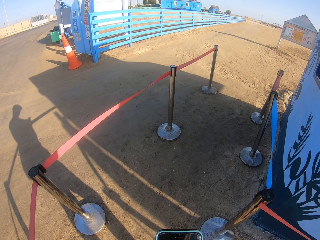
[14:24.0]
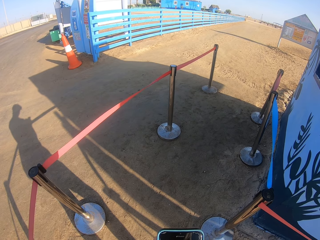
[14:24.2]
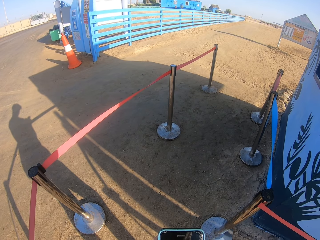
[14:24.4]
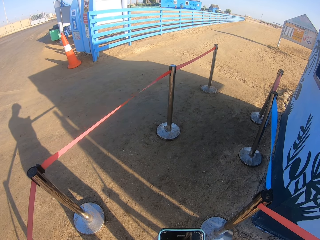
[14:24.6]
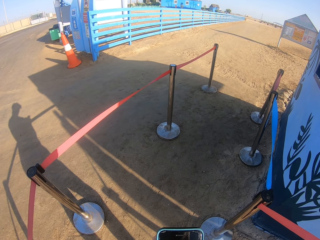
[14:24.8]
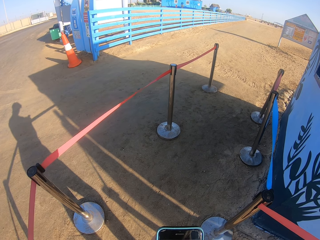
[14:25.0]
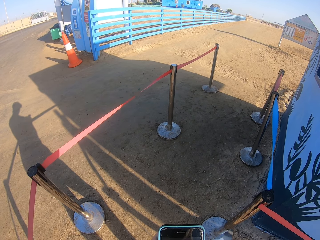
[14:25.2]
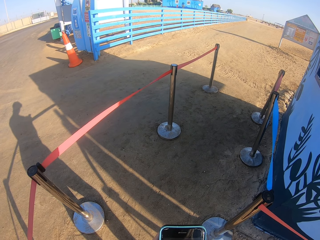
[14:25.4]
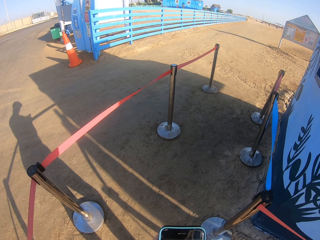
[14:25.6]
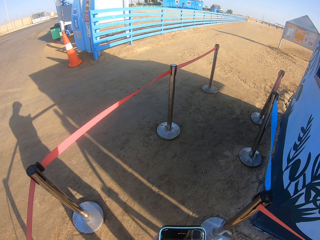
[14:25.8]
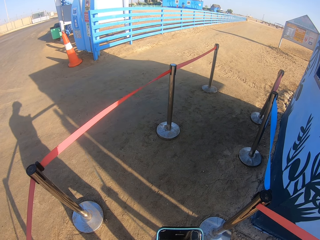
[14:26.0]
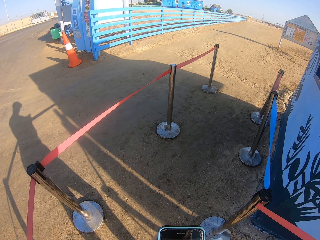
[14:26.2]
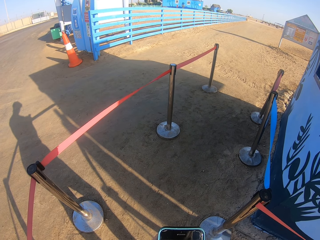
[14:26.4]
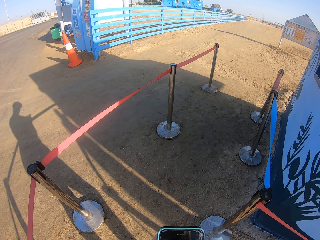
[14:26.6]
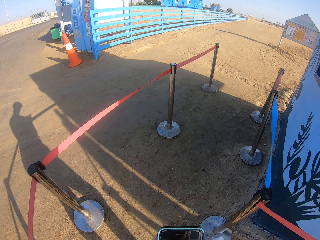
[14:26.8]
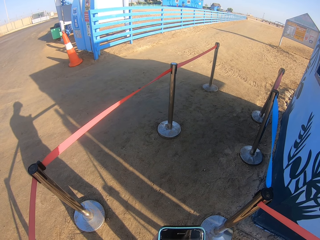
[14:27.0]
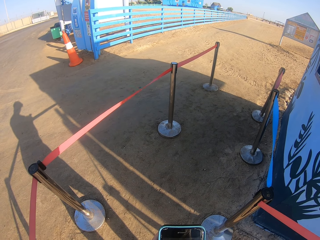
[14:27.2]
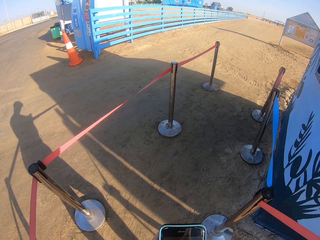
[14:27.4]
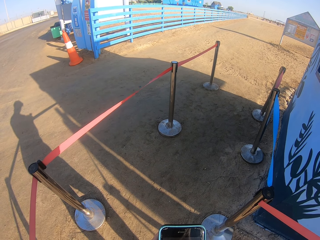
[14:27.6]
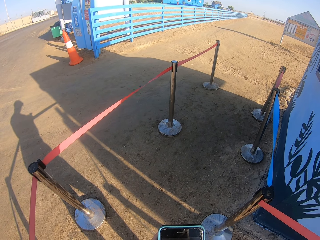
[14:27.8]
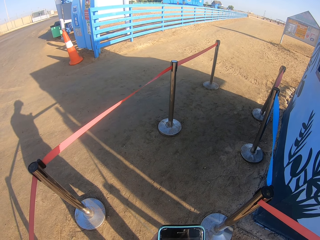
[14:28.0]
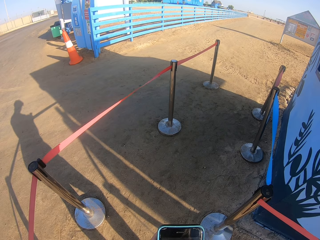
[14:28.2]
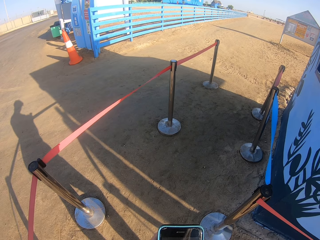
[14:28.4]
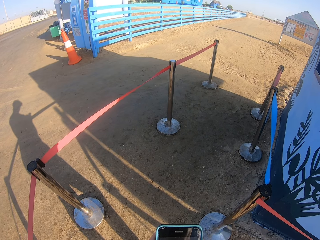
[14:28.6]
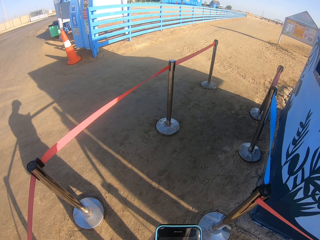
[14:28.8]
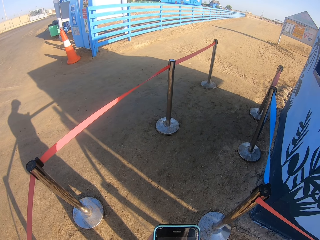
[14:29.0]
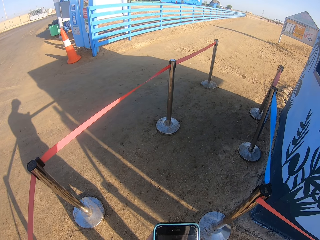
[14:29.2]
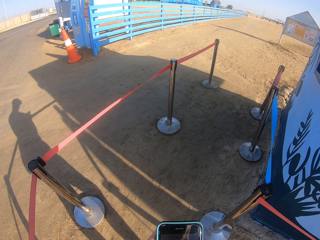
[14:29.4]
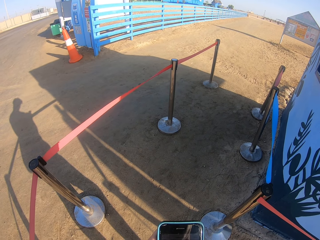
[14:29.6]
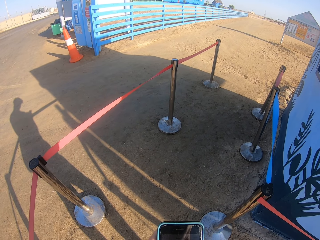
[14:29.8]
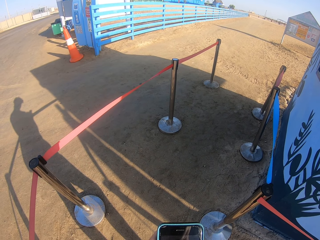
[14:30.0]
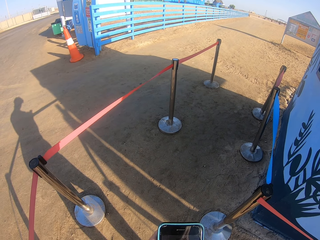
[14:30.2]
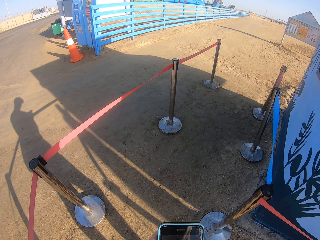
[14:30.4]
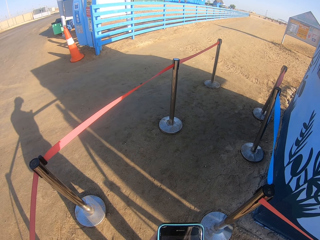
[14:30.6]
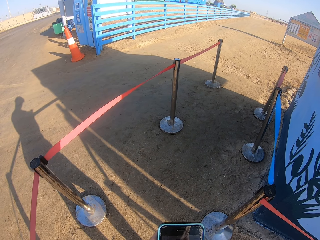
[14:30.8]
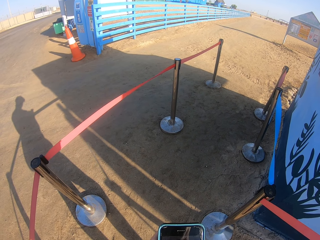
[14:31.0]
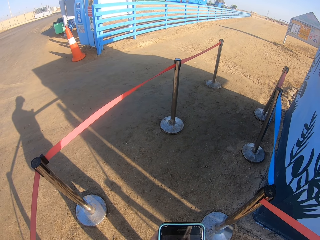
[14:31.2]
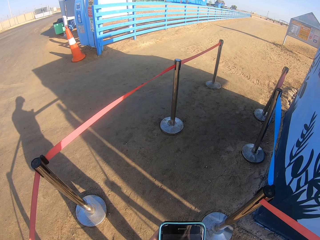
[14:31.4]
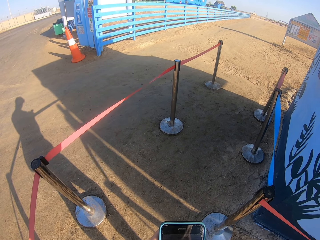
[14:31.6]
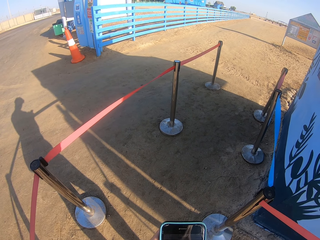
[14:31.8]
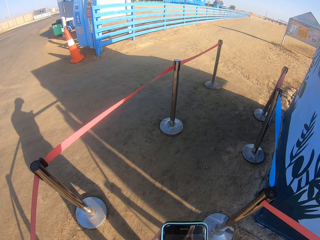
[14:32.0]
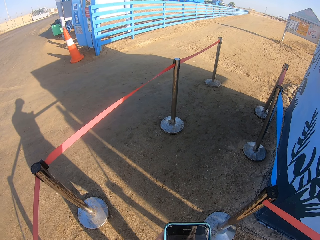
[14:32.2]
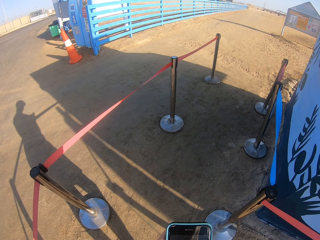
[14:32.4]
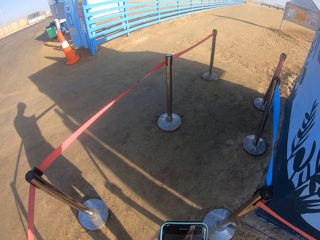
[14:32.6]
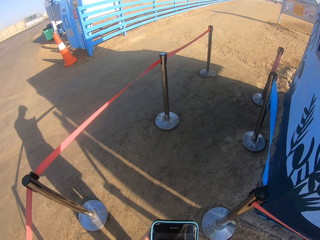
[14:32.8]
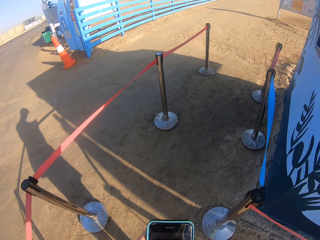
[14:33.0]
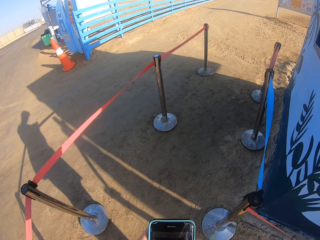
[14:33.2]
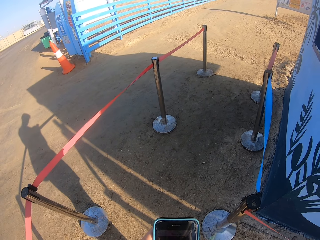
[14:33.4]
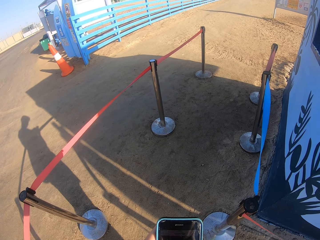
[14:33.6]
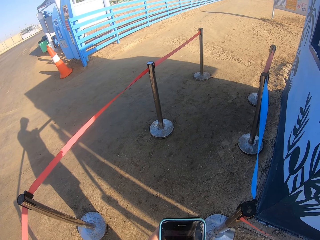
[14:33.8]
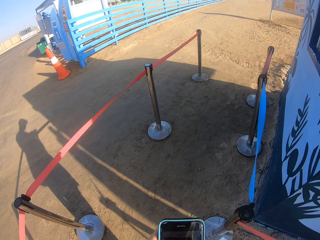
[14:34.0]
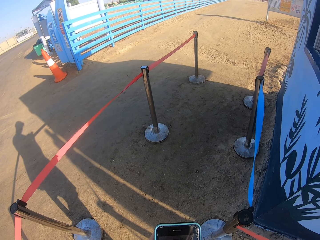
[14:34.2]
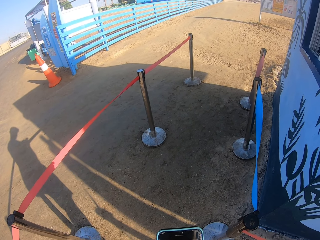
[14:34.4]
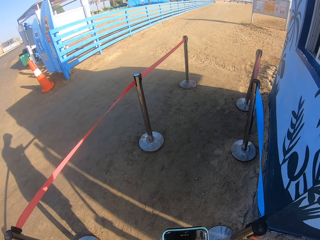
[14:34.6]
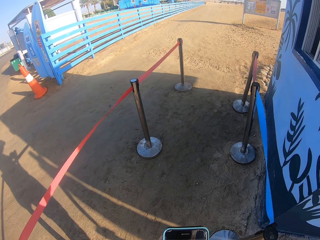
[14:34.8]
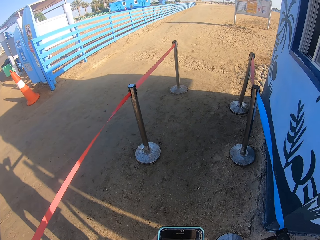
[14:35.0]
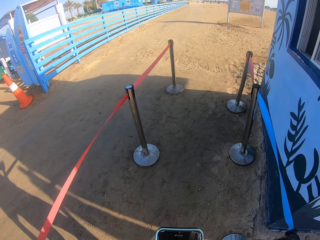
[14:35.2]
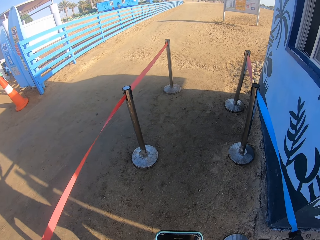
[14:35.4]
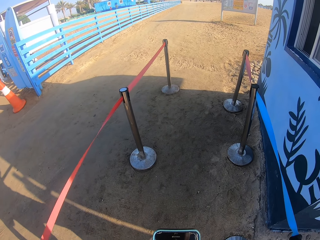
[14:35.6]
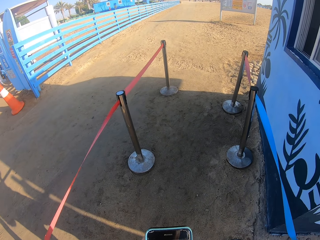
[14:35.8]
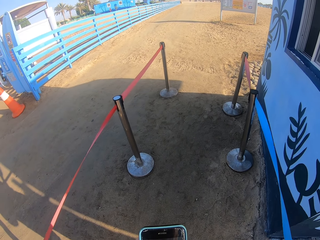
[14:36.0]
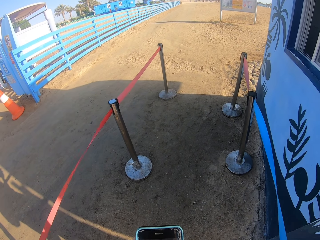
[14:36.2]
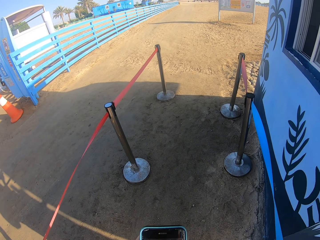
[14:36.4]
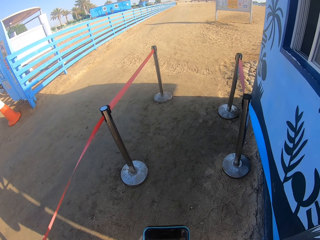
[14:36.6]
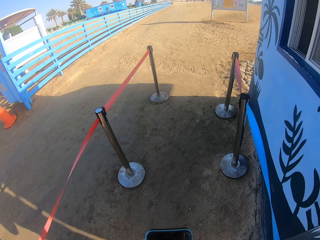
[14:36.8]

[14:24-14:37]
The camera wearer looks at the phone. They walk on the road.

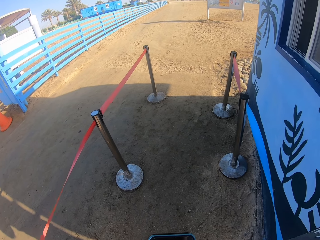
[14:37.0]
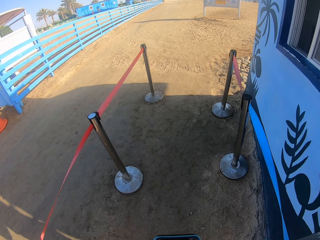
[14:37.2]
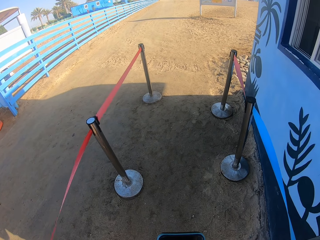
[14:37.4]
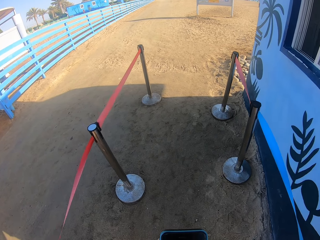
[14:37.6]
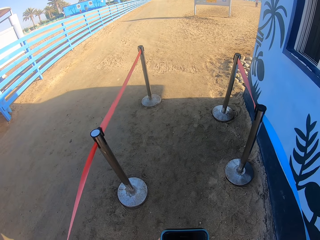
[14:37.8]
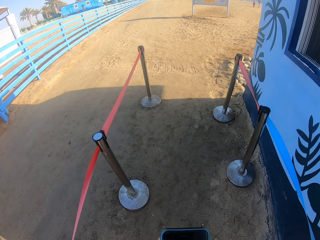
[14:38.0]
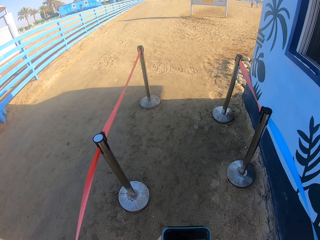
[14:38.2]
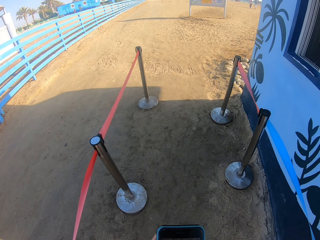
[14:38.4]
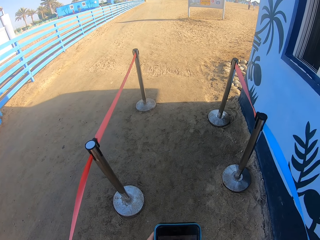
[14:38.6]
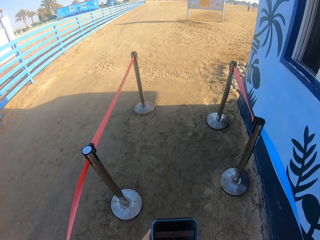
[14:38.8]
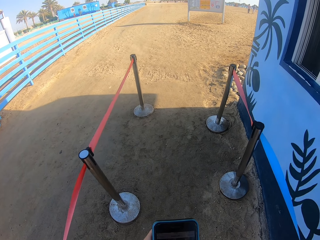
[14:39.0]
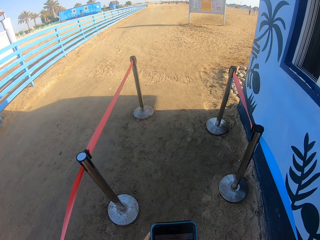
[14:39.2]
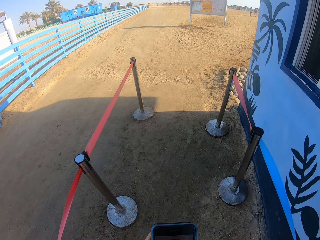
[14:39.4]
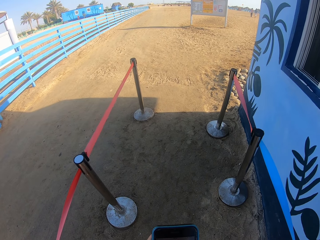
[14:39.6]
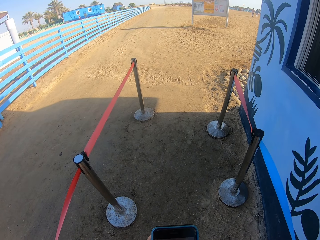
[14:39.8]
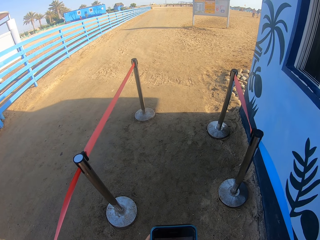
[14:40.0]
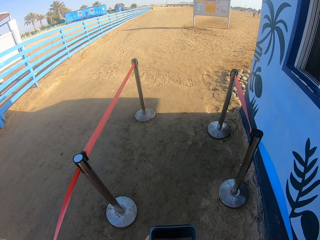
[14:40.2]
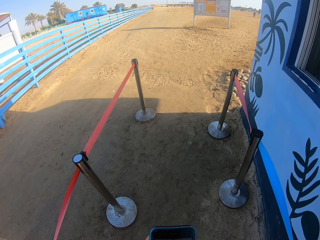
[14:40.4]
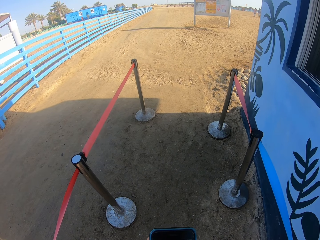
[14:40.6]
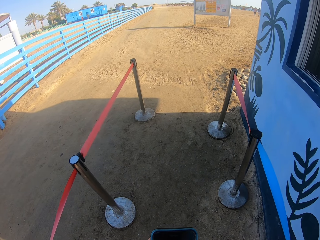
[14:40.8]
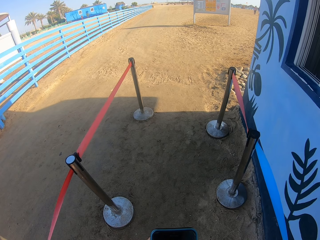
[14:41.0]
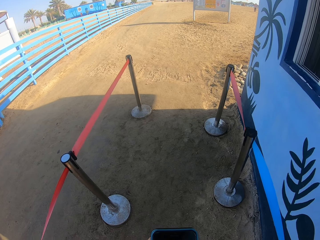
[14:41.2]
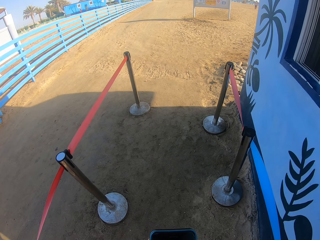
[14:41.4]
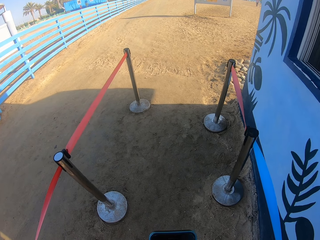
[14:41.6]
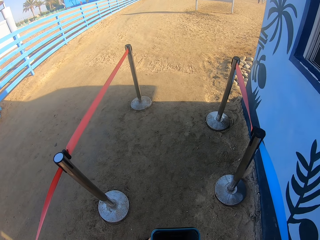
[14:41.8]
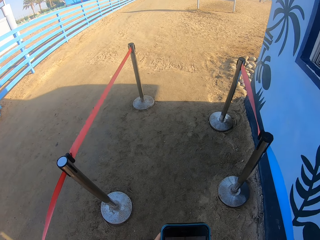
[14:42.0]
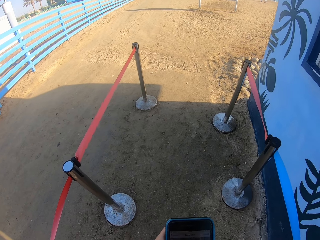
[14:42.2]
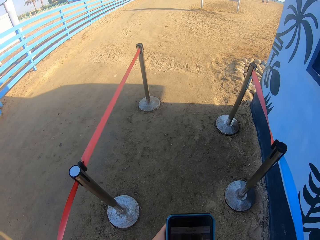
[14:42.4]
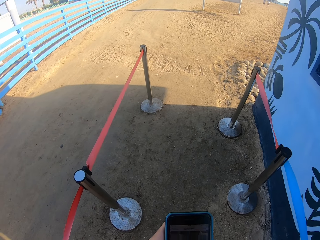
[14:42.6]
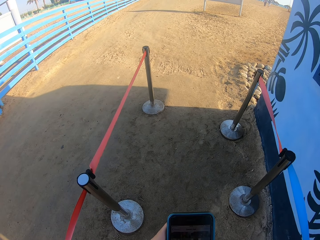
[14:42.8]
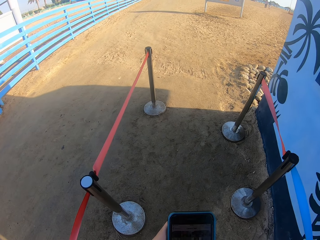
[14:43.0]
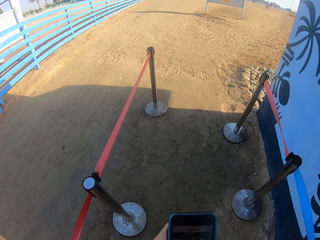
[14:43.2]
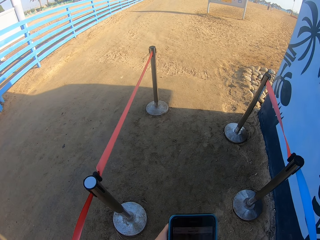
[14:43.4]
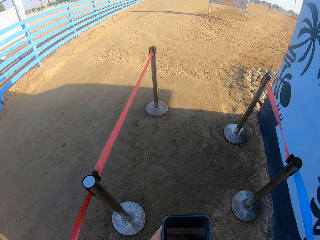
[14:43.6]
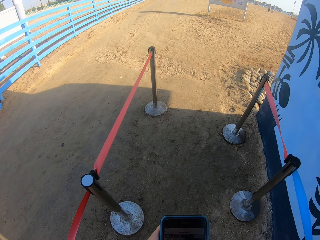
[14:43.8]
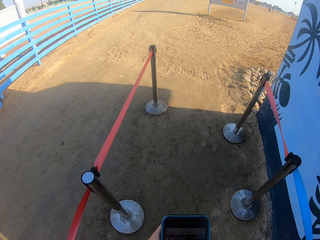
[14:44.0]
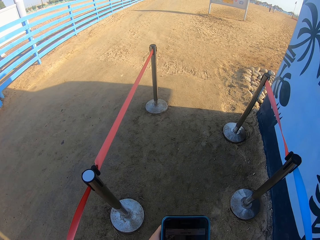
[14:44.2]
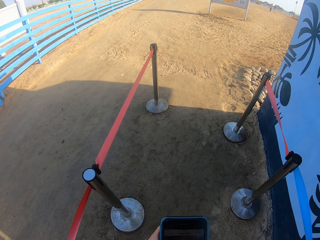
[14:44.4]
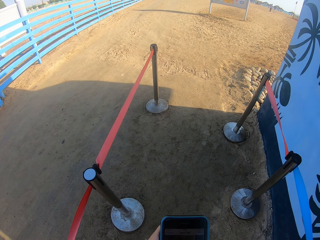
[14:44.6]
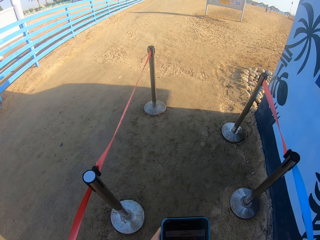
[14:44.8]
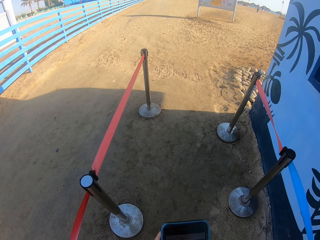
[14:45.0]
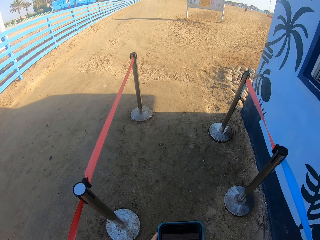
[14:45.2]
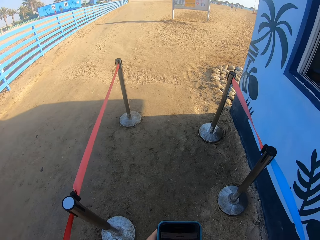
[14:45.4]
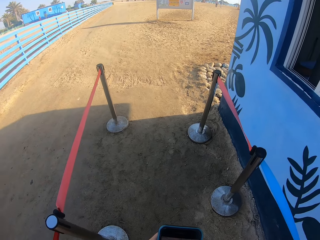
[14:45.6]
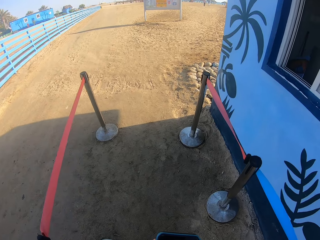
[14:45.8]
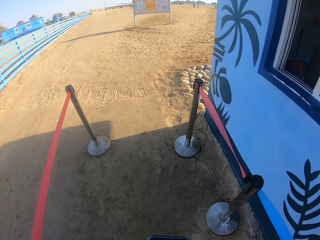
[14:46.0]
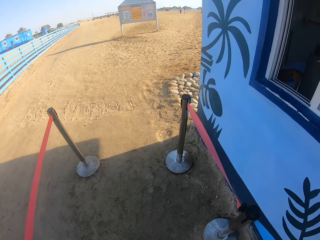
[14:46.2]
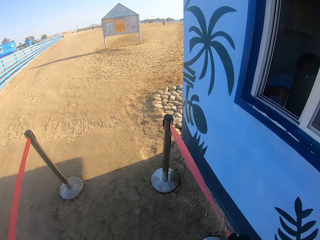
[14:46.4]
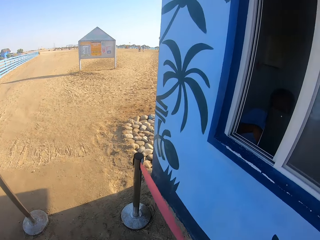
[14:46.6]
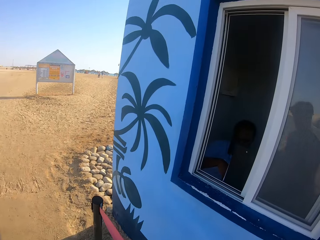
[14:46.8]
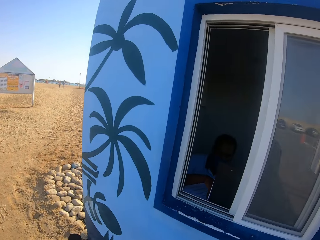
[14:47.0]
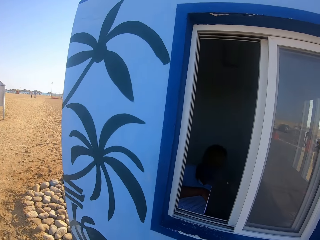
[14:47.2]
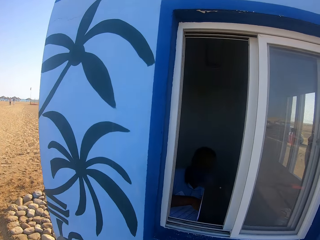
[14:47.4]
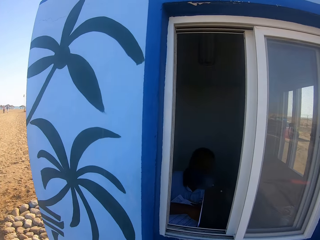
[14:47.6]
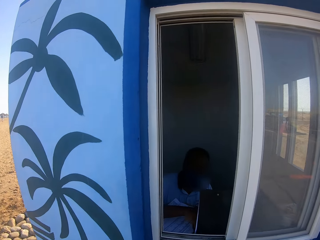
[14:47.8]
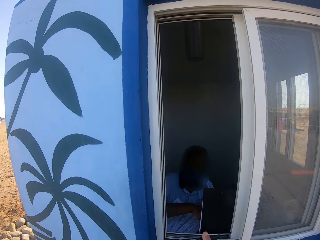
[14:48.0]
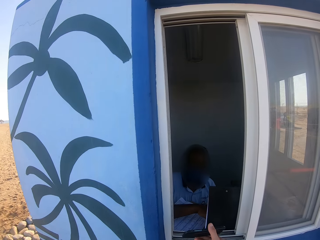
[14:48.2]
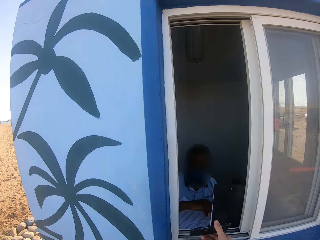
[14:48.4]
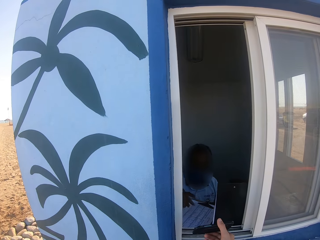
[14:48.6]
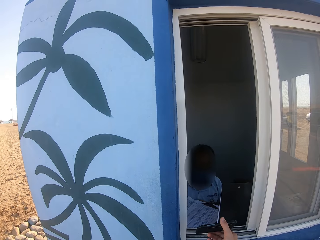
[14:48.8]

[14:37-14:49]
The camera wearer looks at the phone. They walk forward. They walk on the road. They look at the window. They show the phone to a man.
